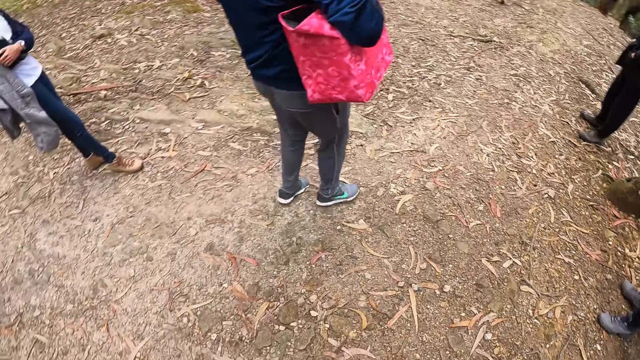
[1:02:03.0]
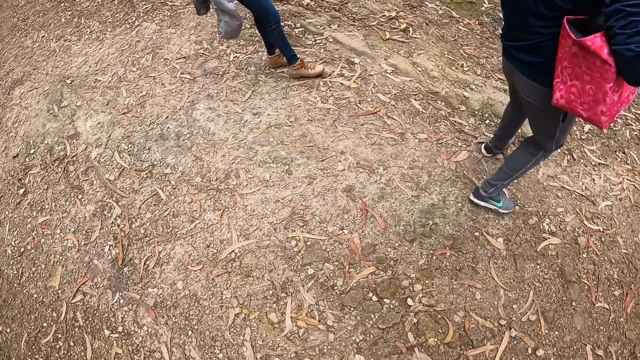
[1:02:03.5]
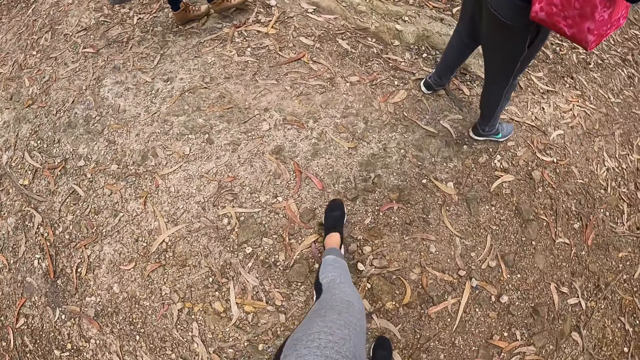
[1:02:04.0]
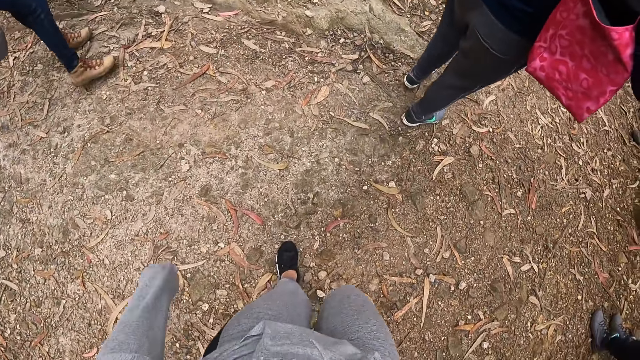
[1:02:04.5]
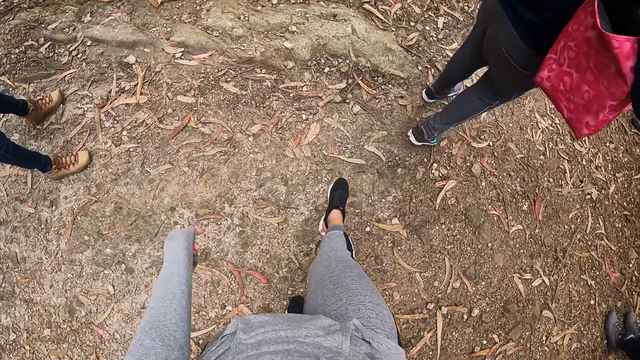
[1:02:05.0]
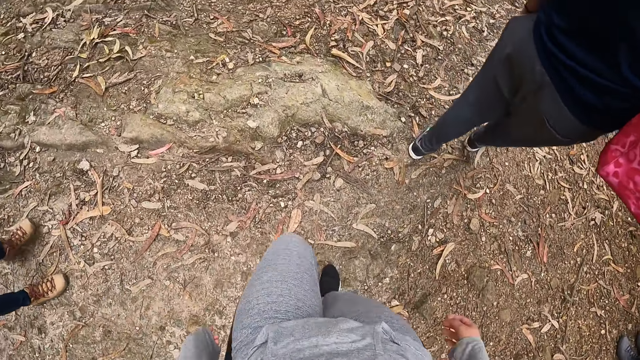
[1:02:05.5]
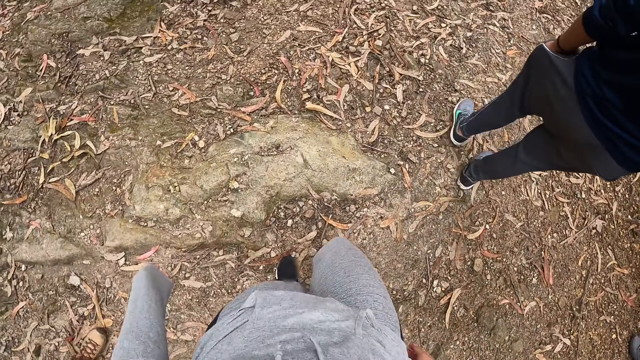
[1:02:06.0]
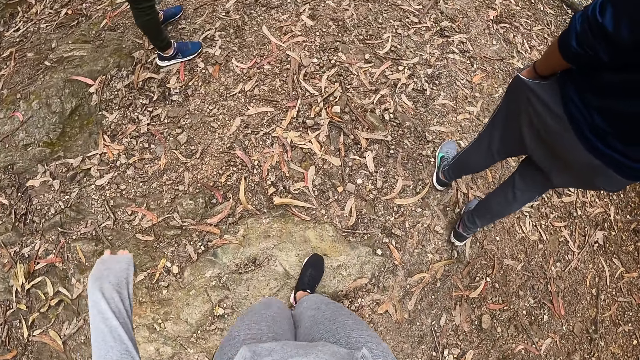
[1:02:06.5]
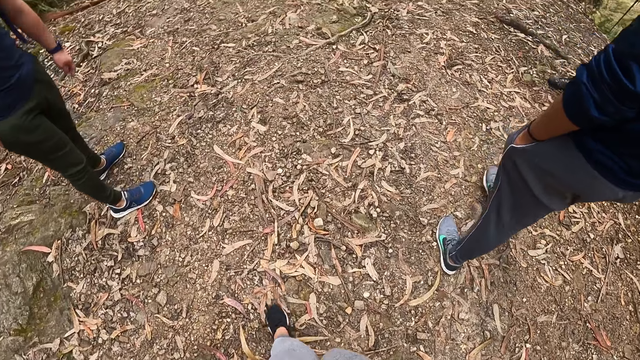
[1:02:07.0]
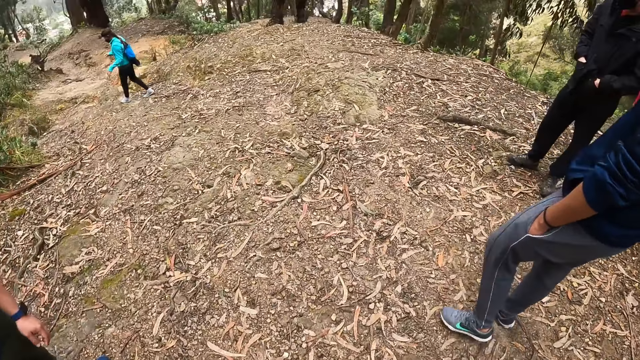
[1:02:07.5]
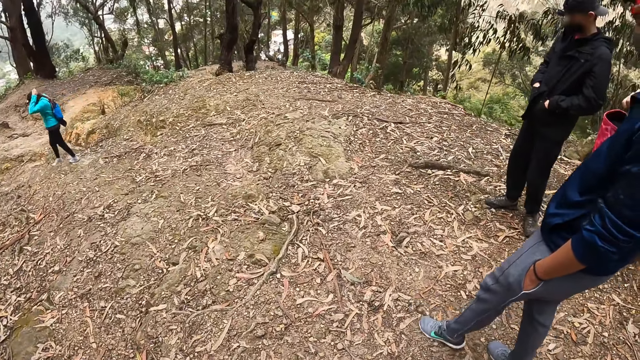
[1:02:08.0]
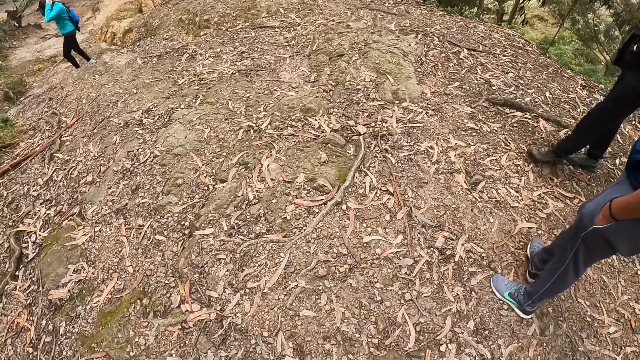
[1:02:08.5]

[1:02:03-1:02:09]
The camera wearer looks at people around.

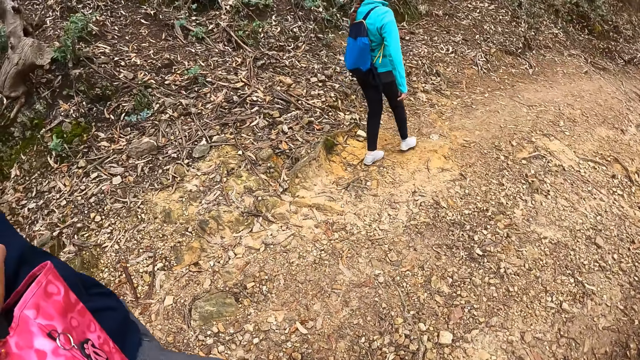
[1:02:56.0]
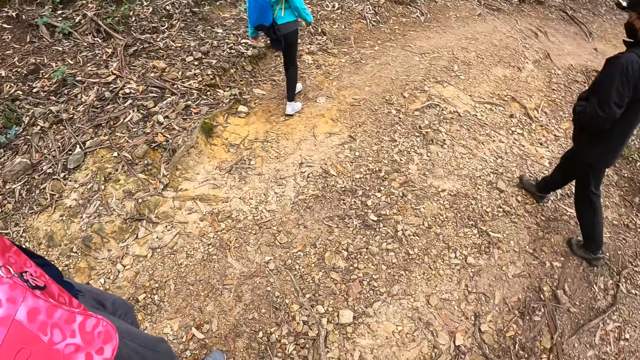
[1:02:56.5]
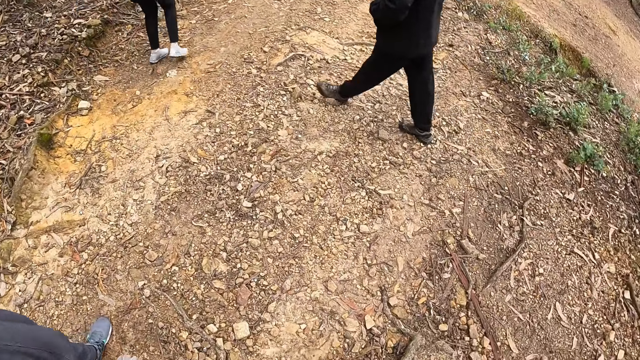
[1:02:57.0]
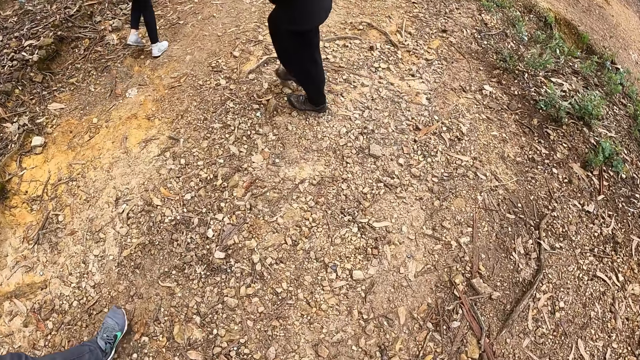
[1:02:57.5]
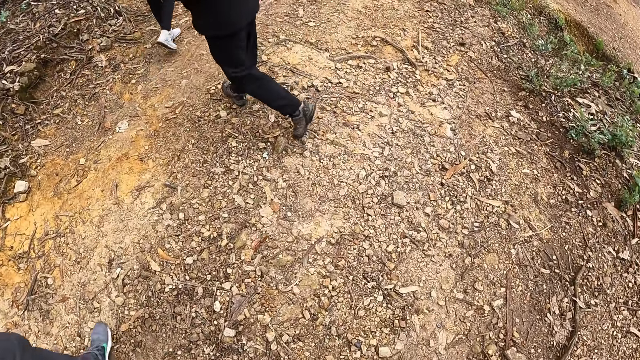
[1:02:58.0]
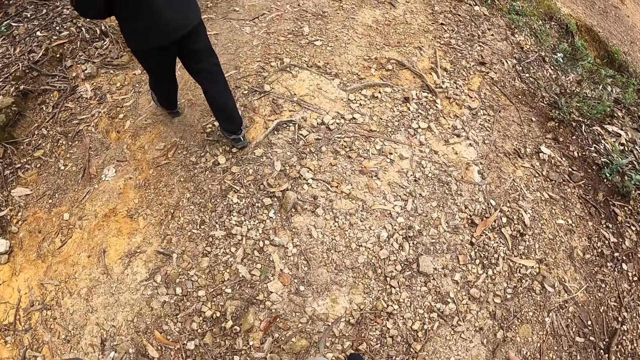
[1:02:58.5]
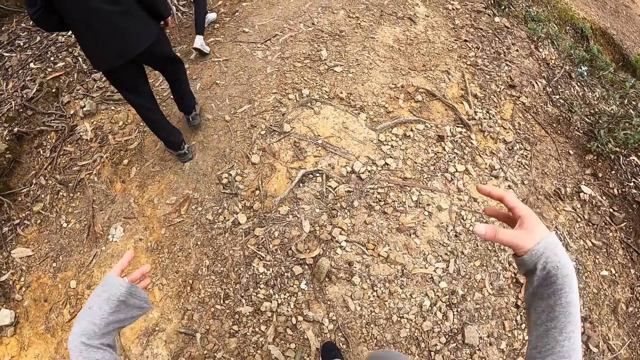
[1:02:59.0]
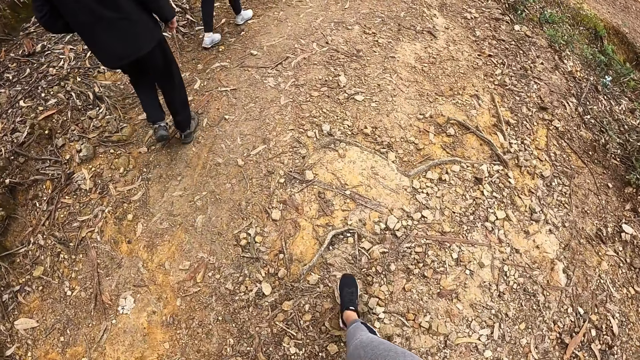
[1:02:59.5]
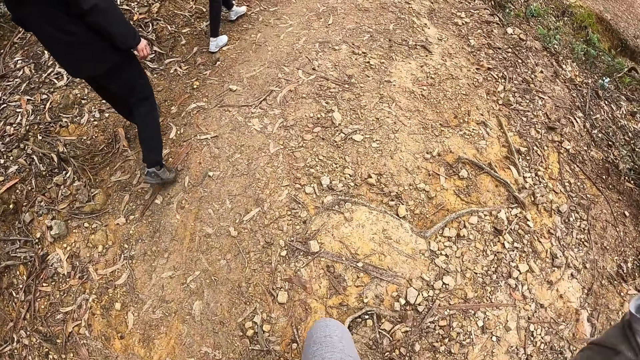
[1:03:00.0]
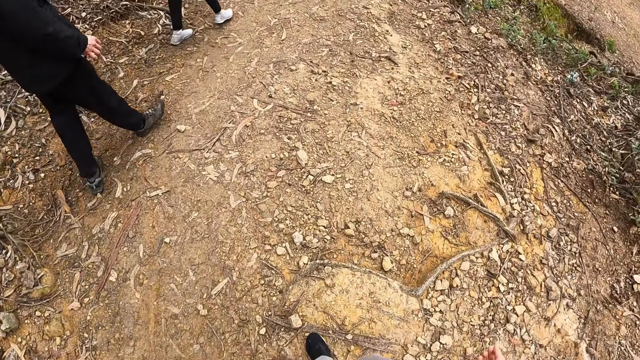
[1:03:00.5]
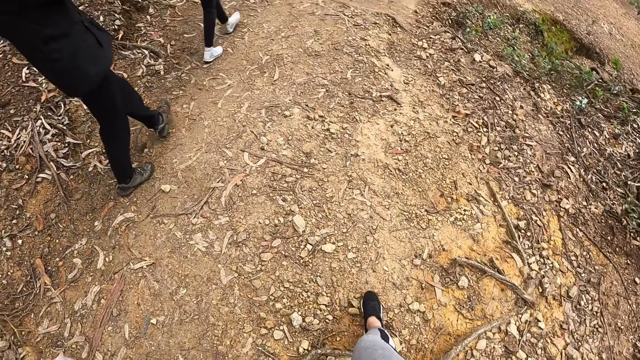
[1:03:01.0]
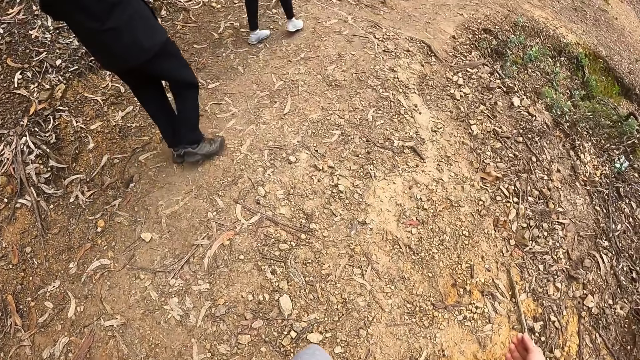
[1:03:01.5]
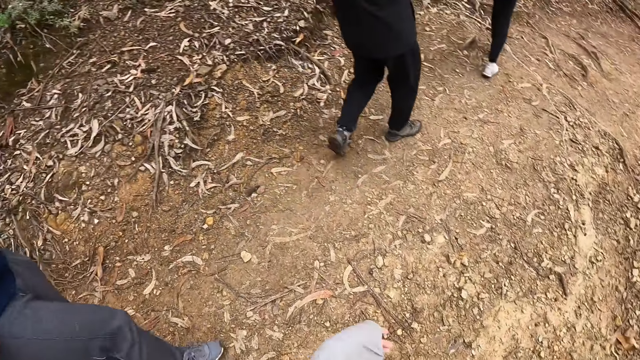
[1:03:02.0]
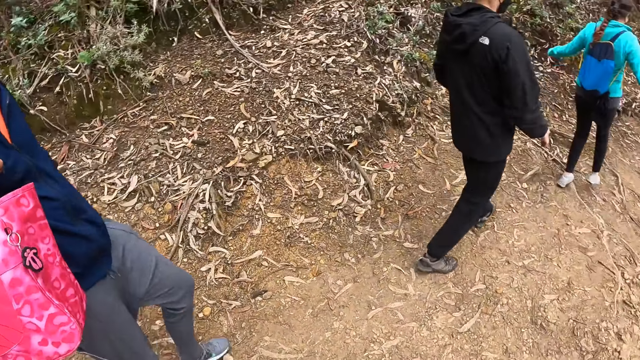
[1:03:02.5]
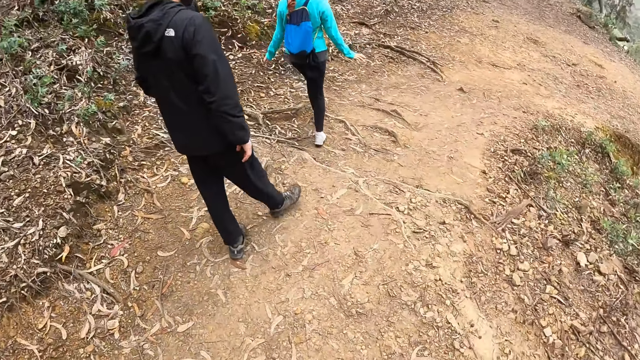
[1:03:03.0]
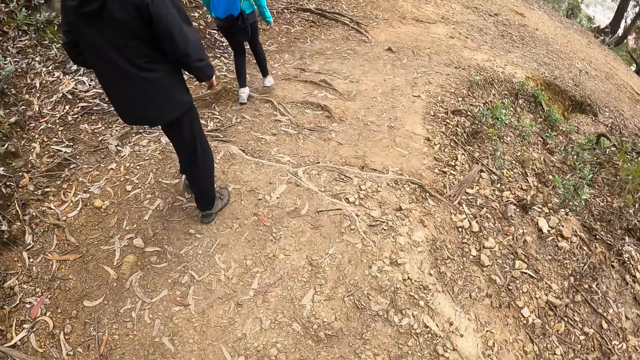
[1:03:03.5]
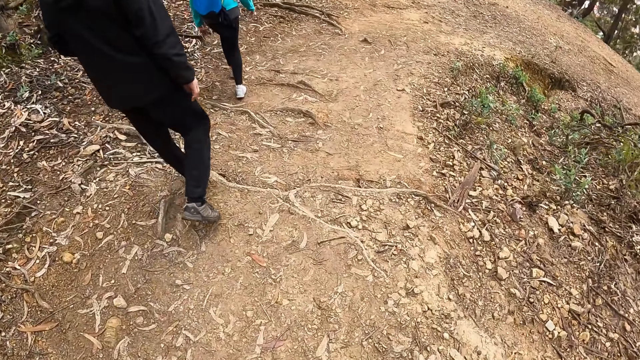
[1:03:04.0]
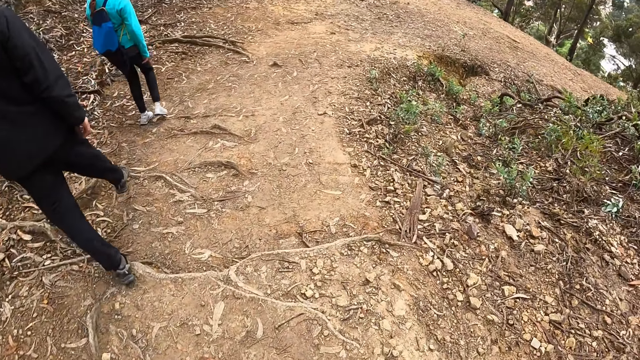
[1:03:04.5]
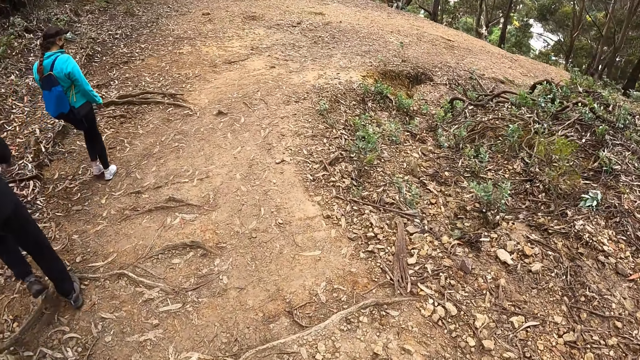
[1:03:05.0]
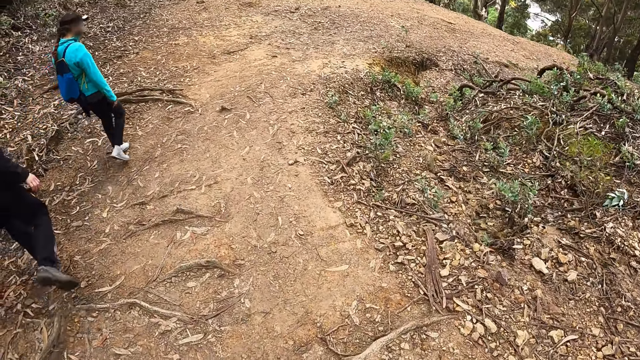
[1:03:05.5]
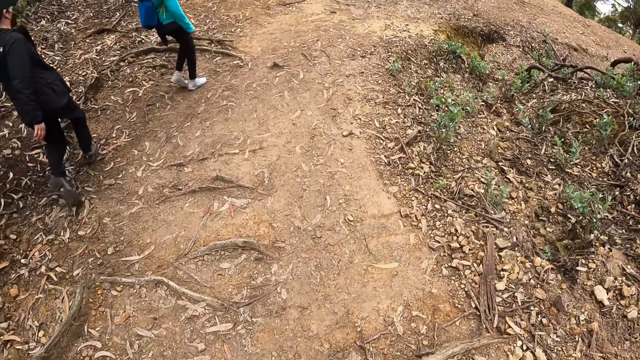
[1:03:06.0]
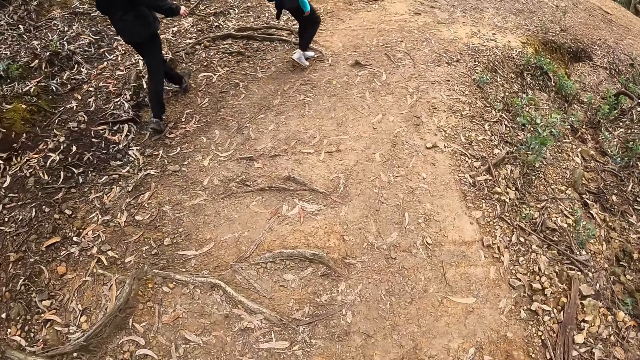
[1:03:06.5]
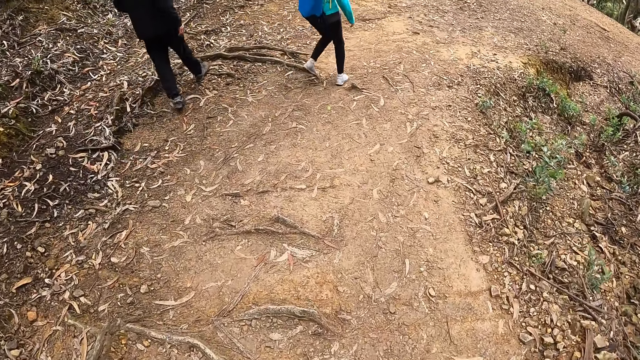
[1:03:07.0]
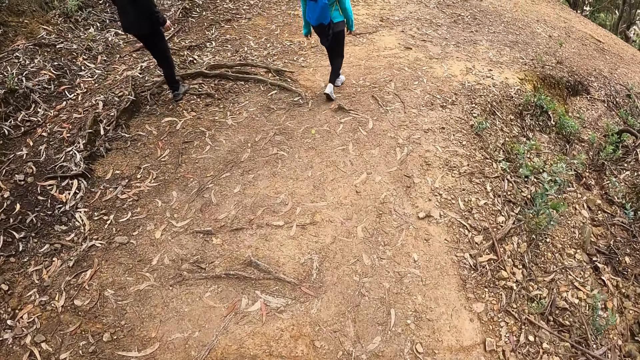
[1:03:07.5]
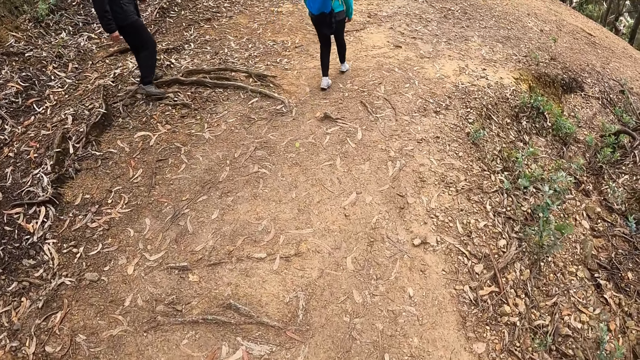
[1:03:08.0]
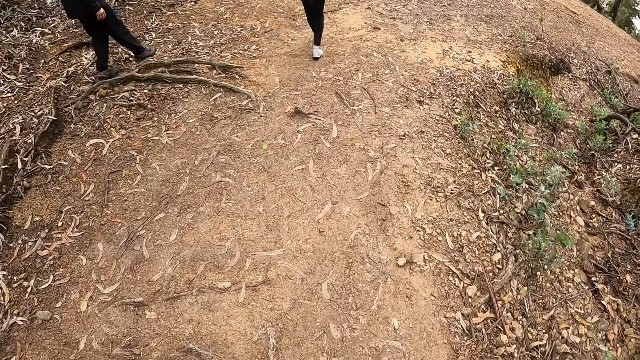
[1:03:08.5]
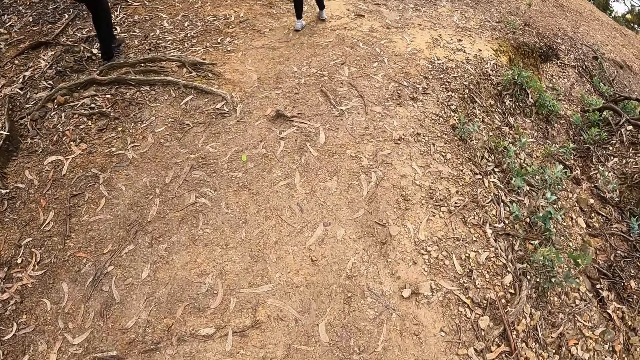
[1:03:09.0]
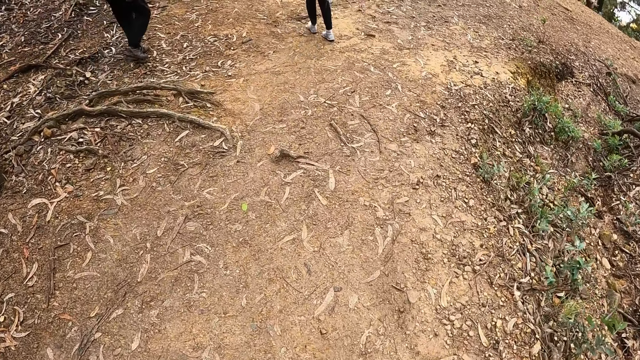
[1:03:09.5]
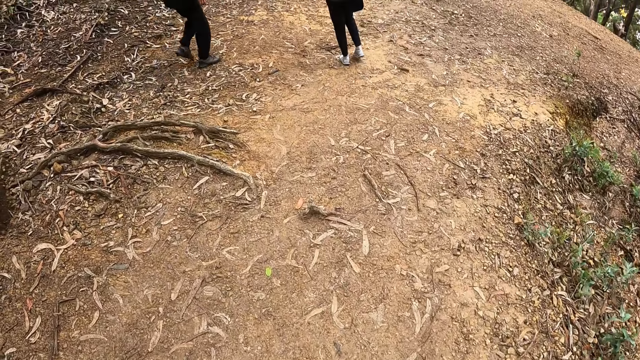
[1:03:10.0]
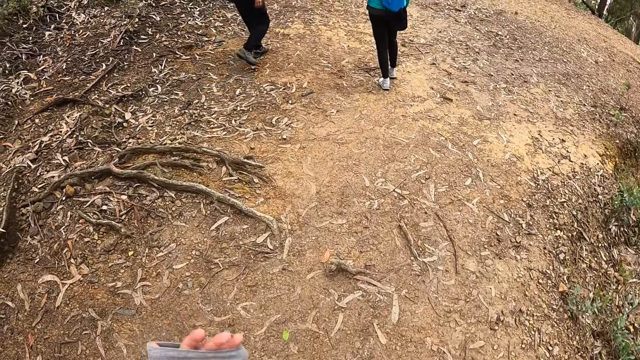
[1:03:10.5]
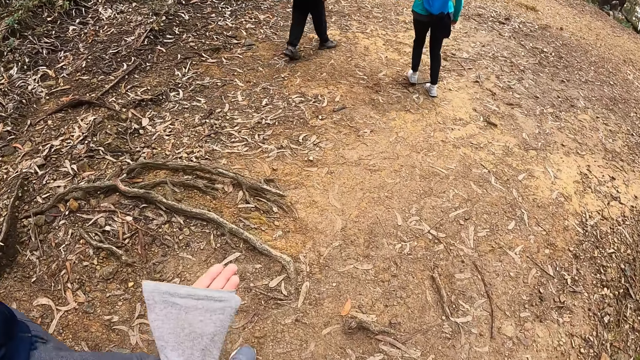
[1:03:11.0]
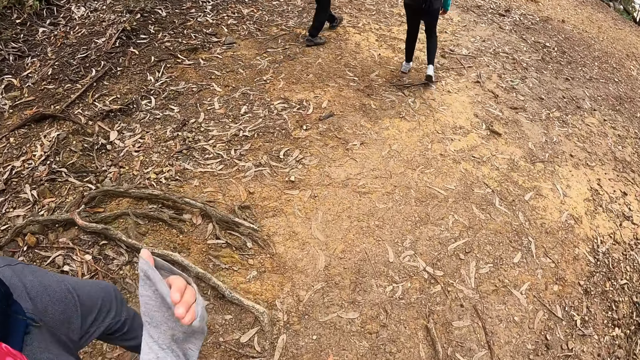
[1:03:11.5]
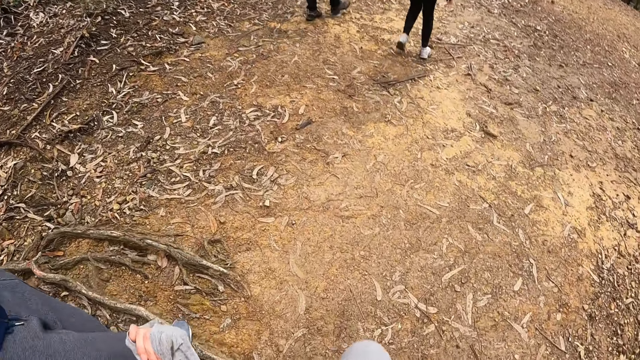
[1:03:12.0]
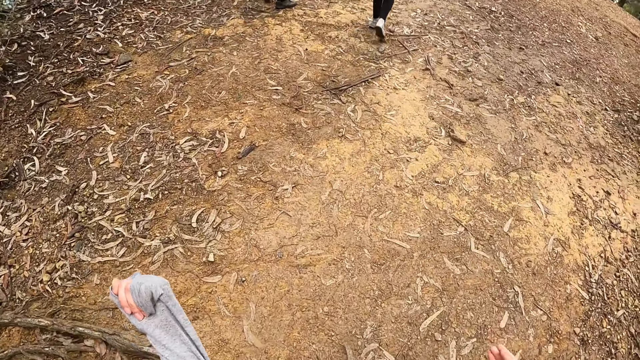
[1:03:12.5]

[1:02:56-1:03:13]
The camera wearer walks along other people. They show hand signs. They walk along other people.
